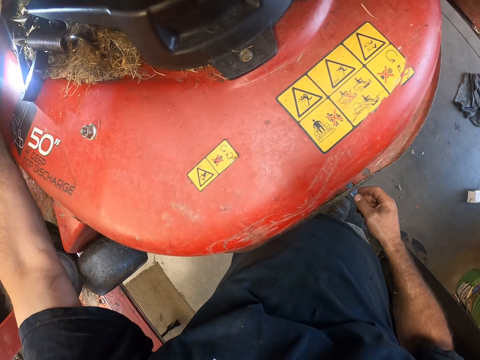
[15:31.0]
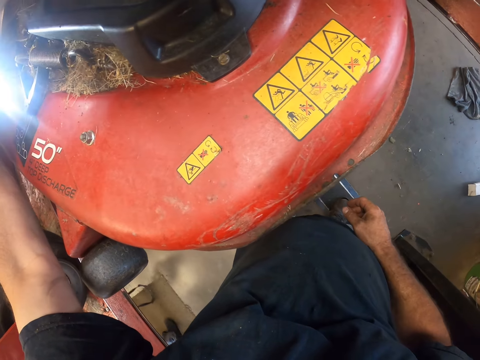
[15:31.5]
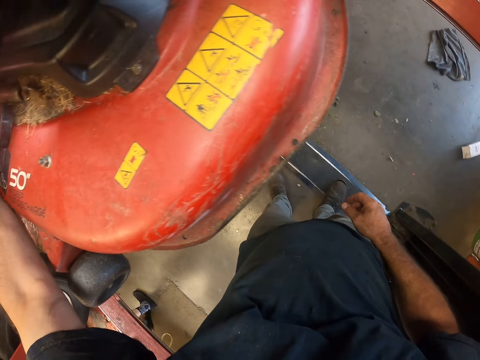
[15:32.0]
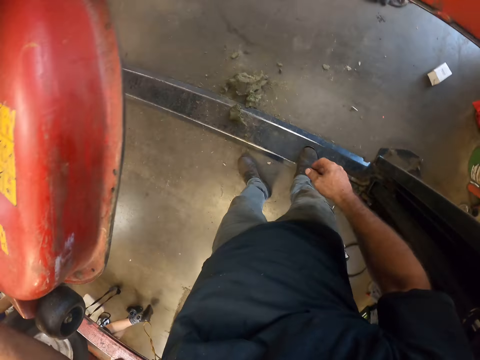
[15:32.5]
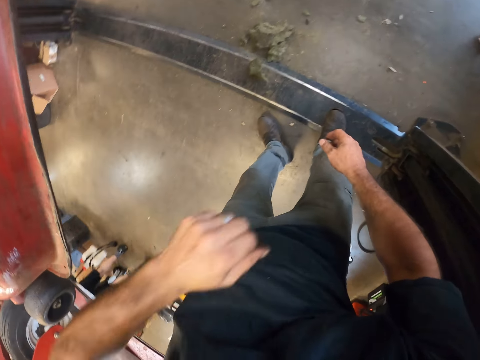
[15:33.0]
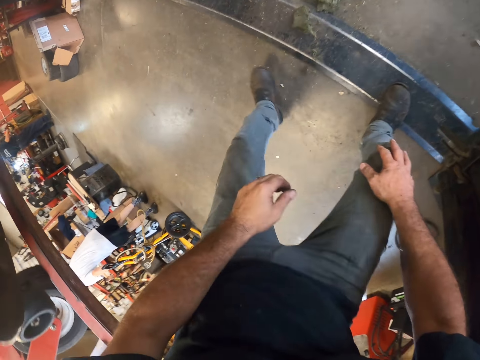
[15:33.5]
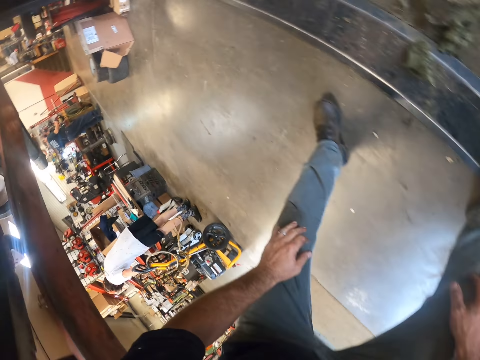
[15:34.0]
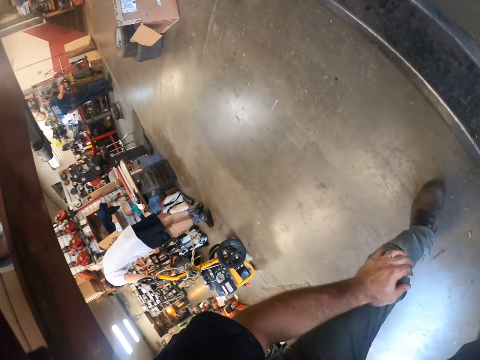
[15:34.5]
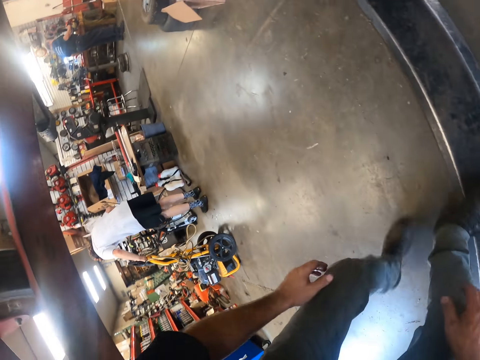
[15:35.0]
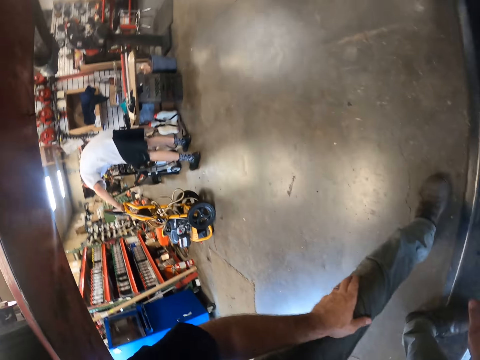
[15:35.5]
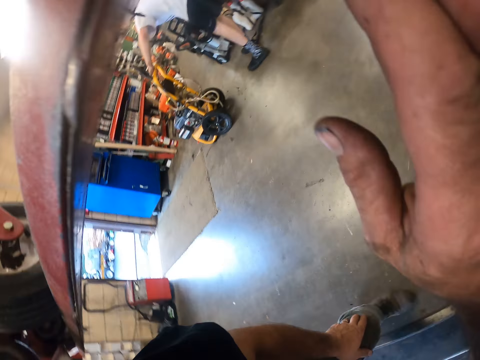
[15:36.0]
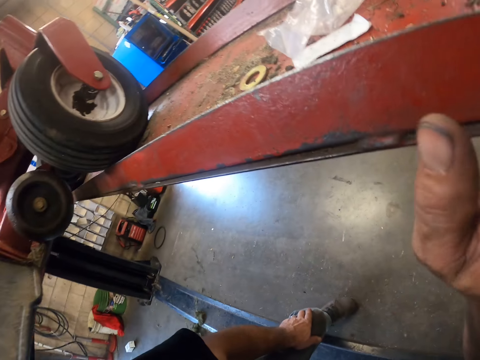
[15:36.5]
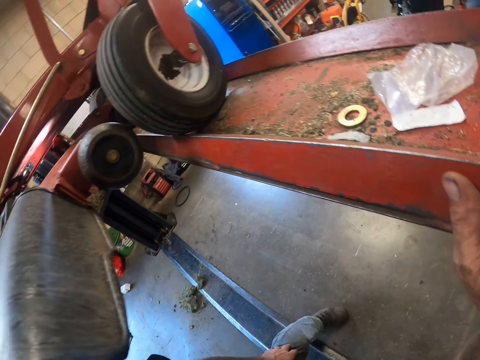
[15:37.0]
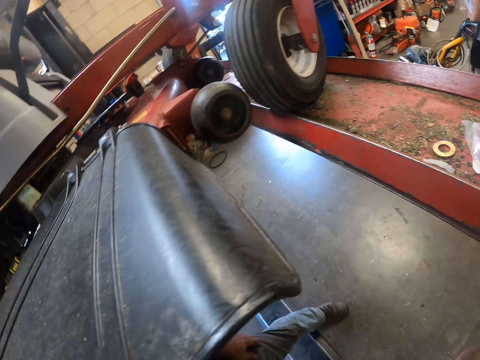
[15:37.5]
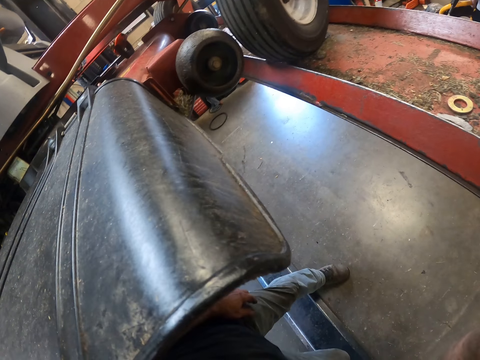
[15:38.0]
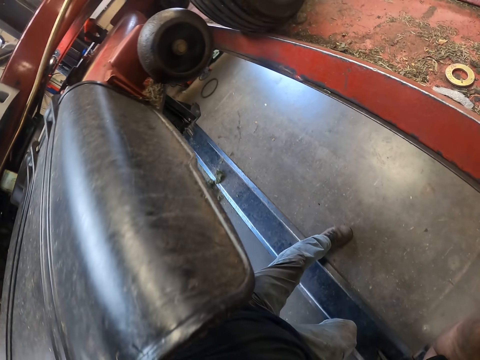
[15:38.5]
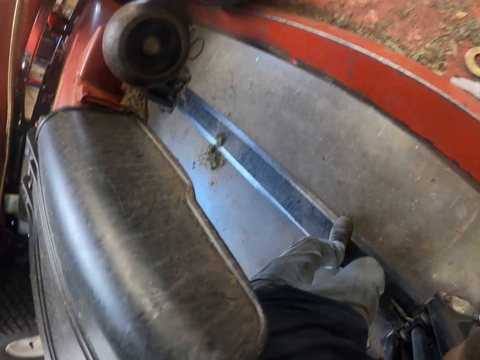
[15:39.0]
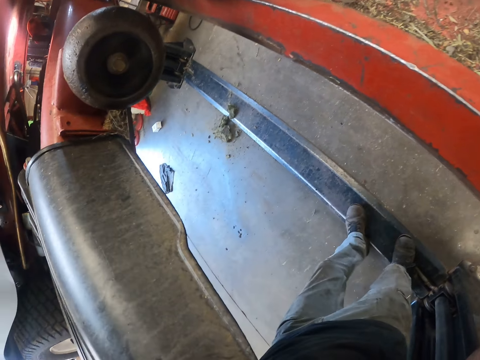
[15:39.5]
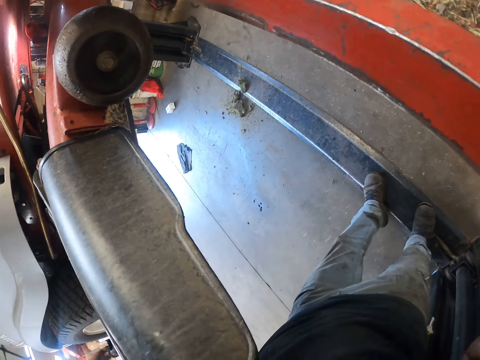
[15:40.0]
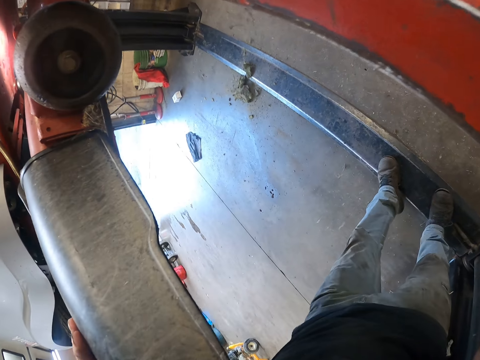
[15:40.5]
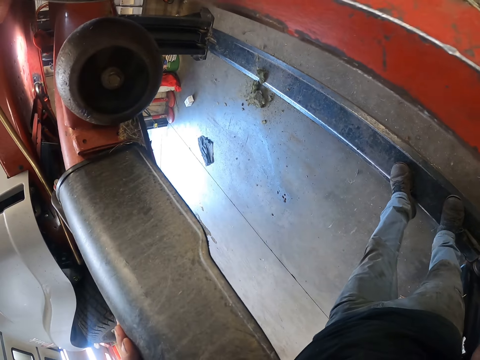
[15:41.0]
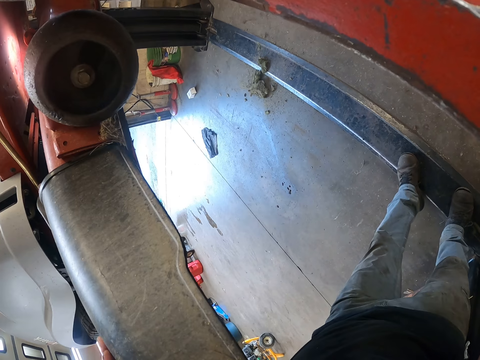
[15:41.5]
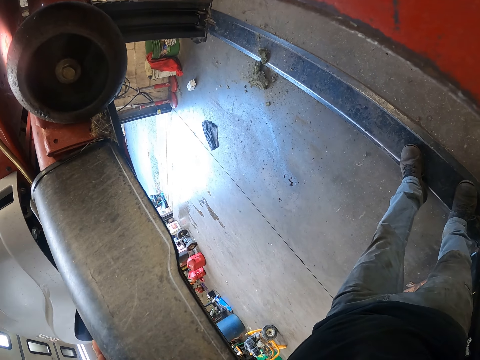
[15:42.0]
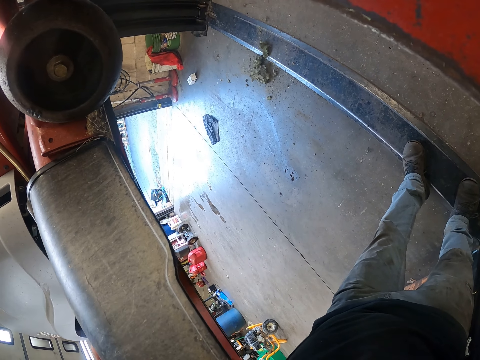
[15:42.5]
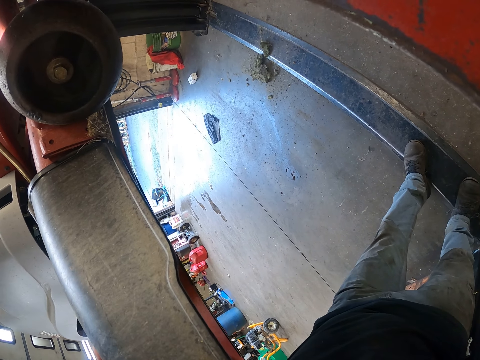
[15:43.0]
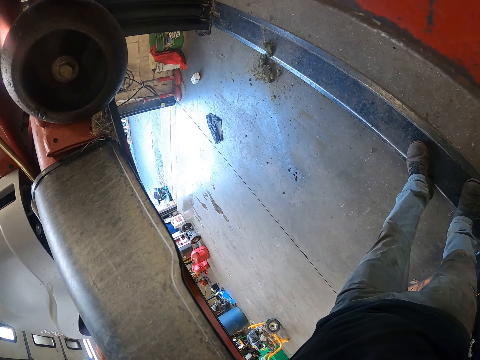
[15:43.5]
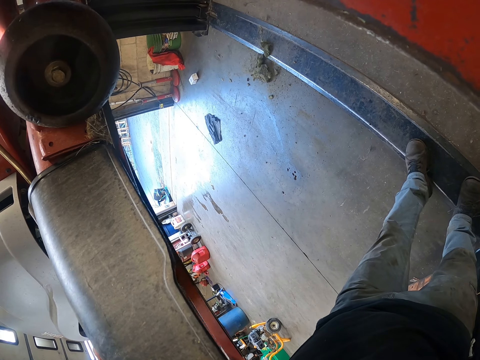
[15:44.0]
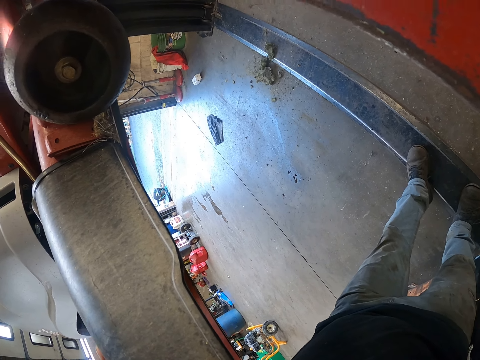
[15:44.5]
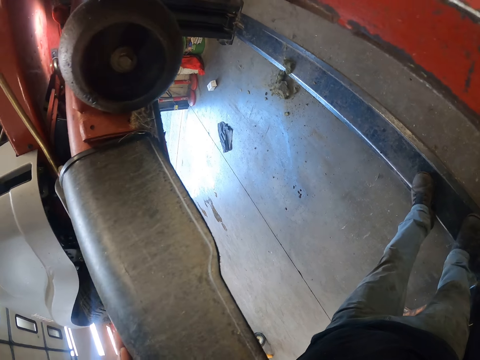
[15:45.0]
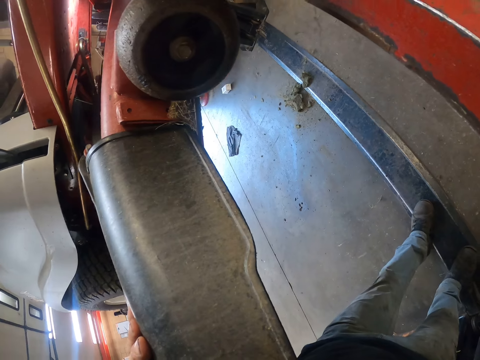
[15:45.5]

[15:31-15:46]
The camera wearer puts the lamp on the time cutter. Another colleague stands next to a yellow mower. The camera wearer bends under the hydraulic lift to the other side of the lawnmower. They walk below the time cutter. They hold a metal. They stand under the time cutter.

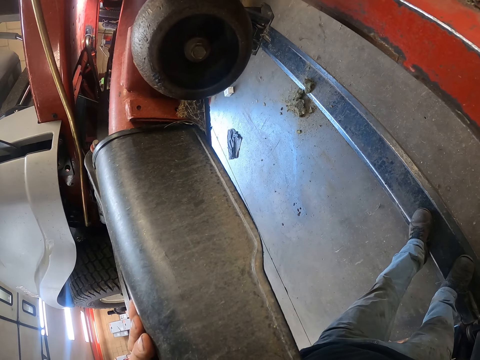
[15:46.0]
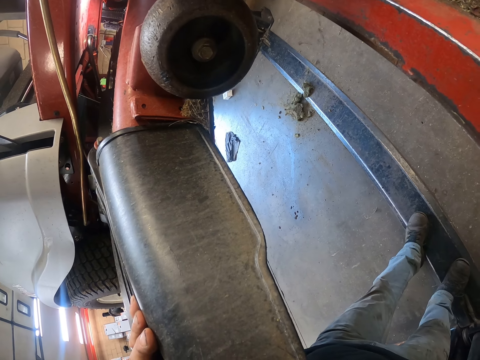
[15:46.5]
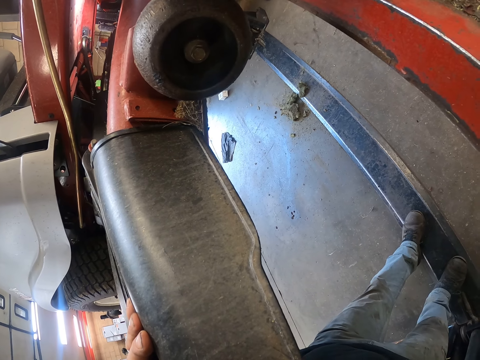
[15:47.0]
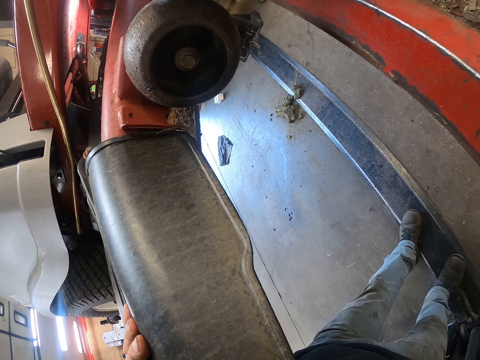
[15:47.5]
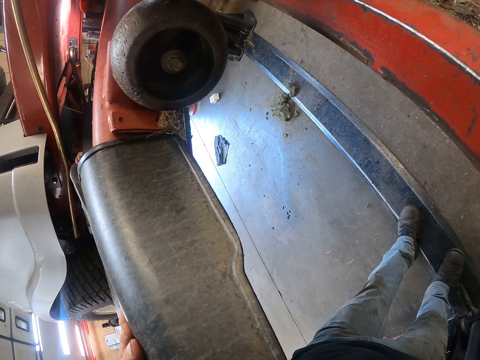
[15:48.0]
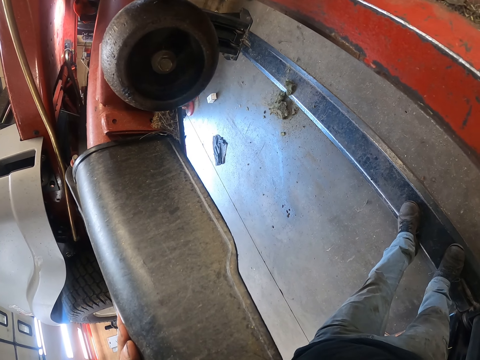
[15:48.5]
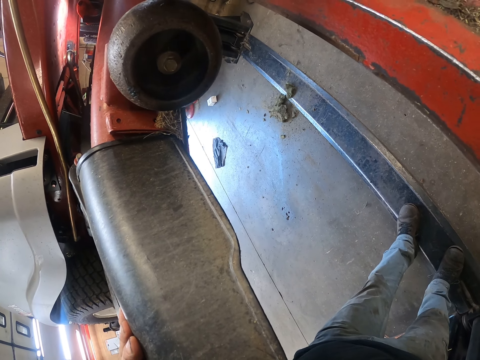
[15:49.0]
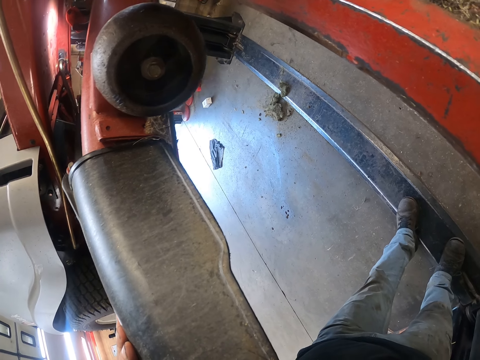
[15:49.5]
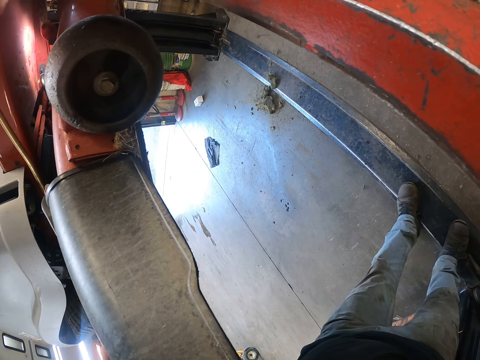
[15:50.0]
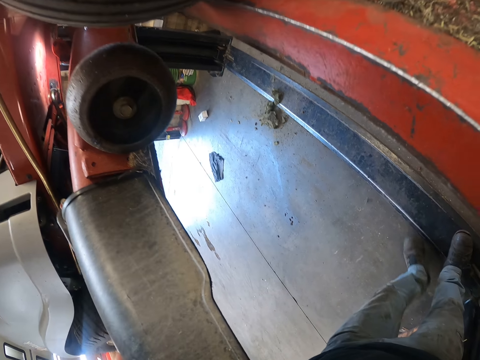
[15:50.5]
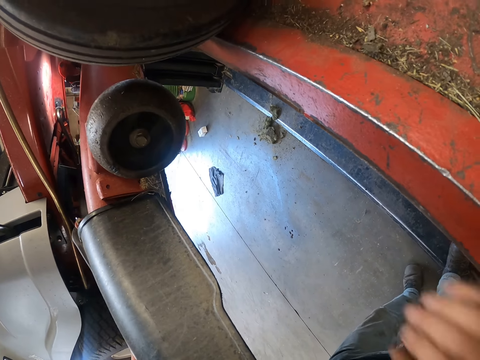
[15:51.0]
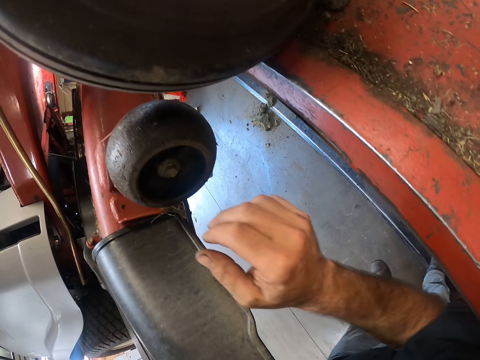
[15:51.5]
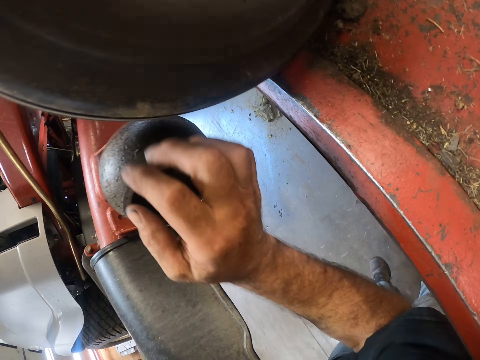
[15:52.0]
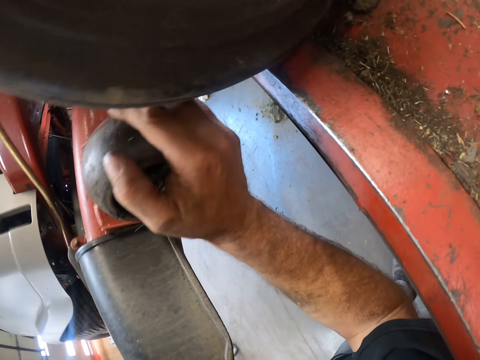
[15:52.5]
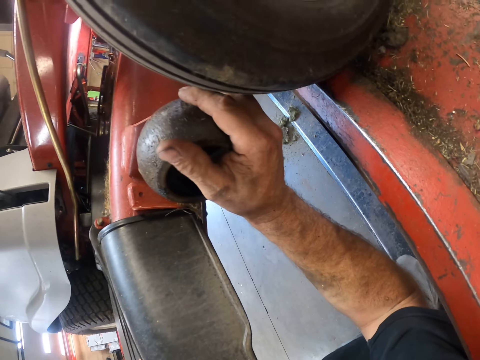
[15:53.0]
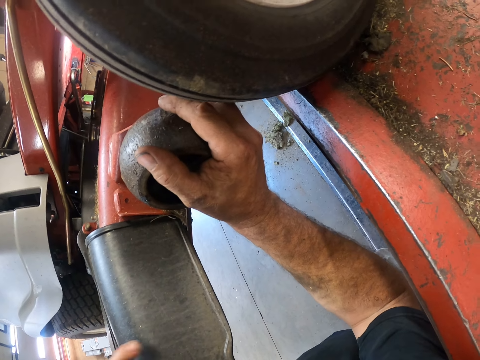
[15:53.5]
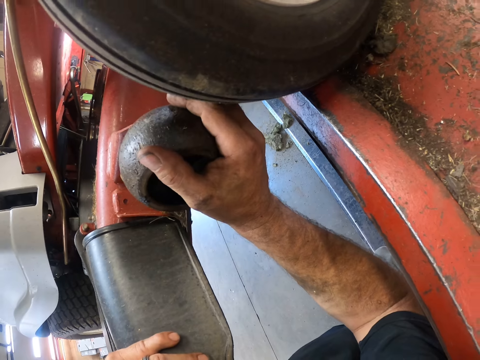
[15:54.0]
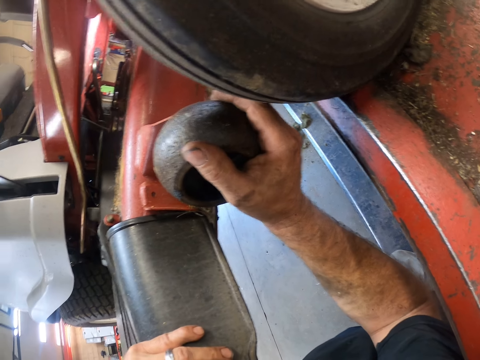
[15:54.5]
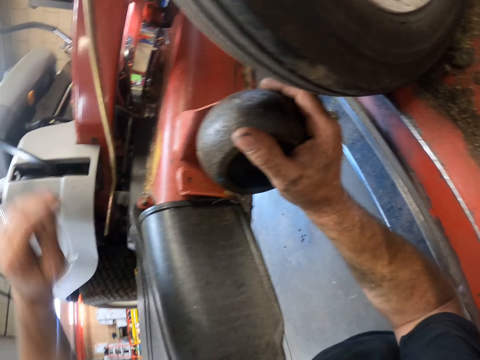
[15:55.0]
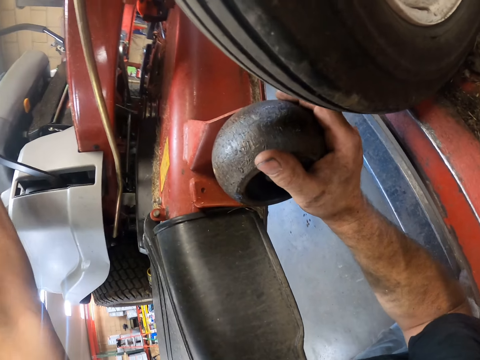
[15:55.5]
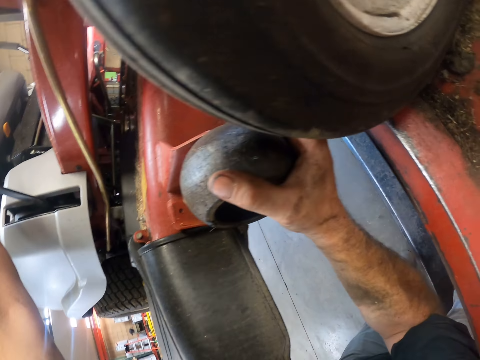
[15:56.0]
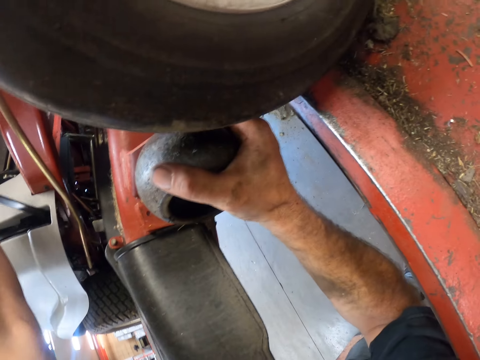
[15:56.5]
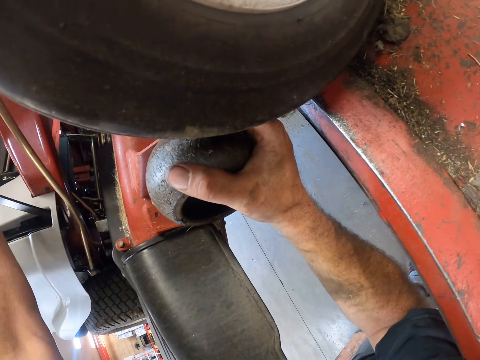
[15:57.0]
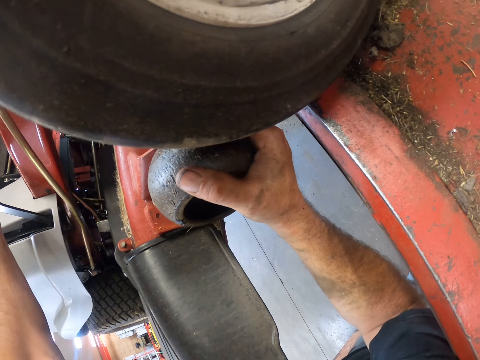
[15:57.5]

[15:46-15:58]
The camera wearer holds a deck wheel with his right hand.
